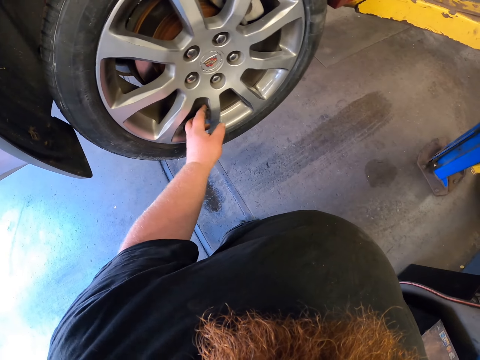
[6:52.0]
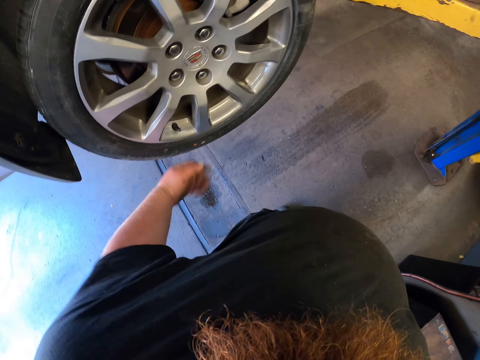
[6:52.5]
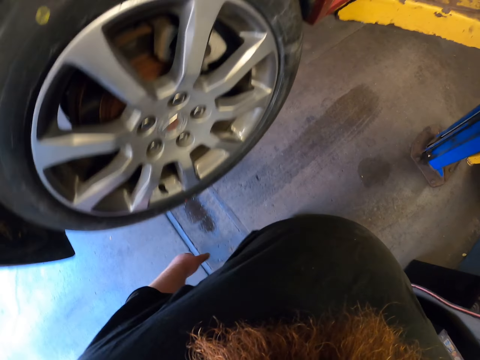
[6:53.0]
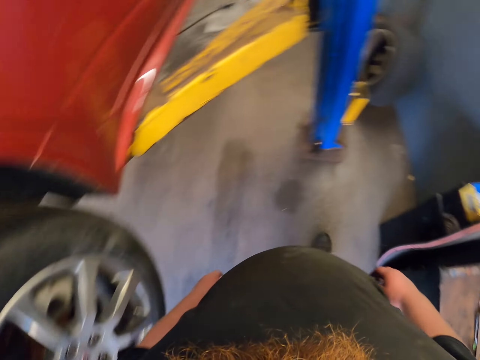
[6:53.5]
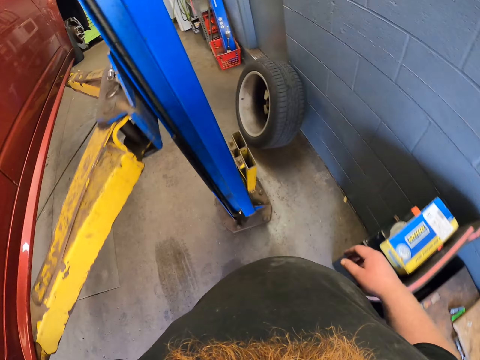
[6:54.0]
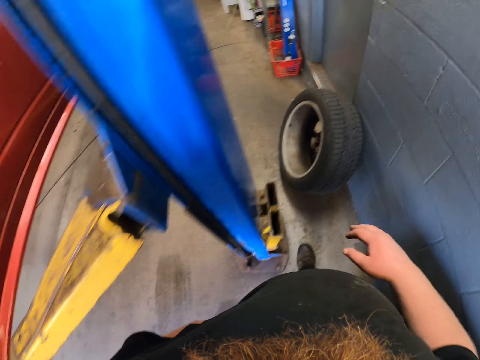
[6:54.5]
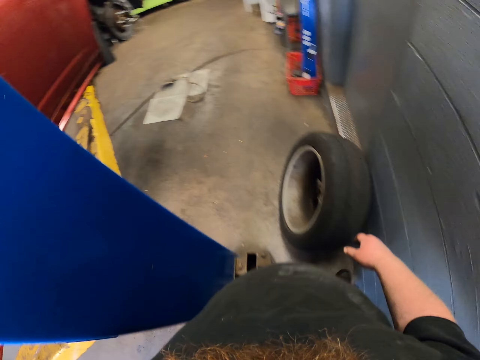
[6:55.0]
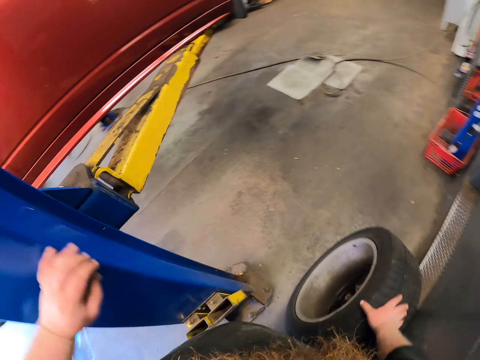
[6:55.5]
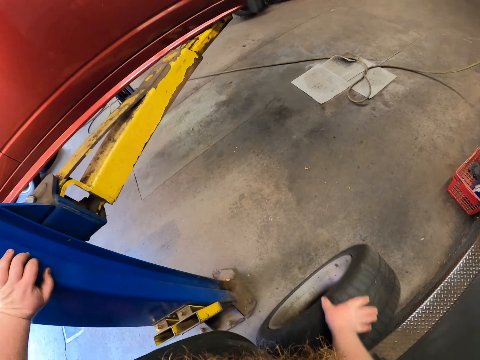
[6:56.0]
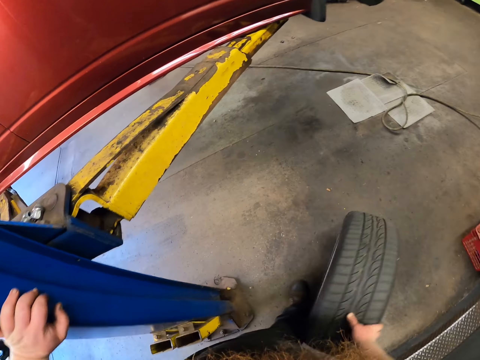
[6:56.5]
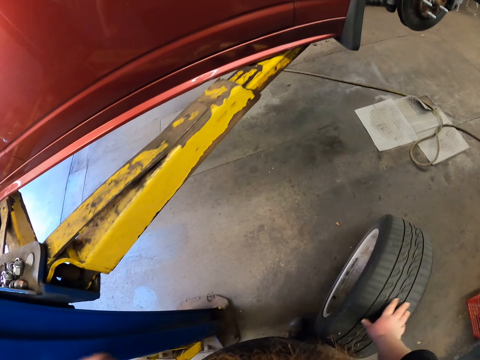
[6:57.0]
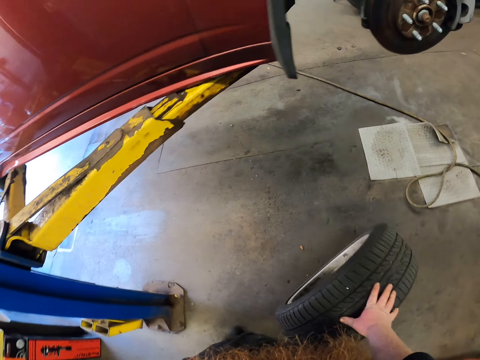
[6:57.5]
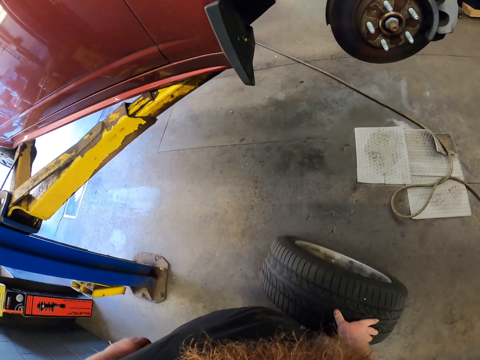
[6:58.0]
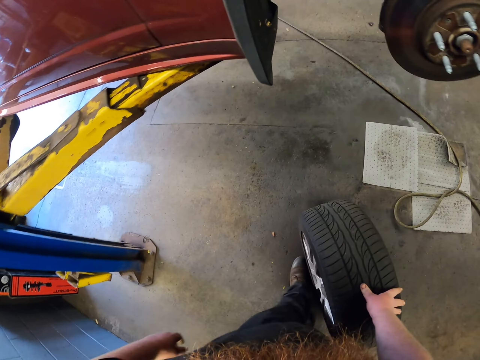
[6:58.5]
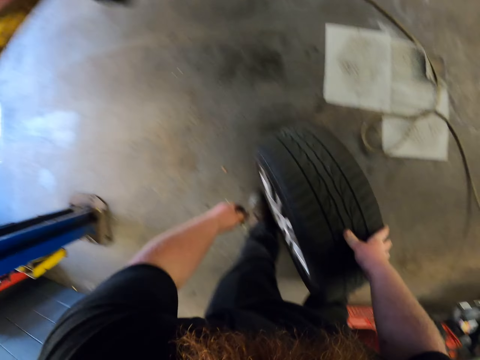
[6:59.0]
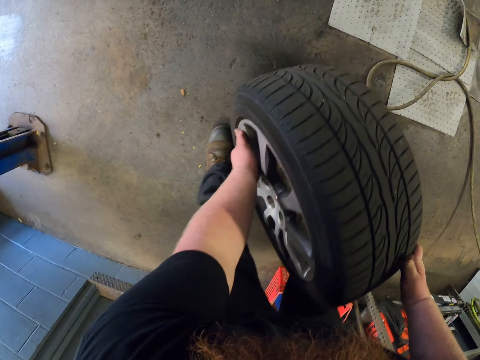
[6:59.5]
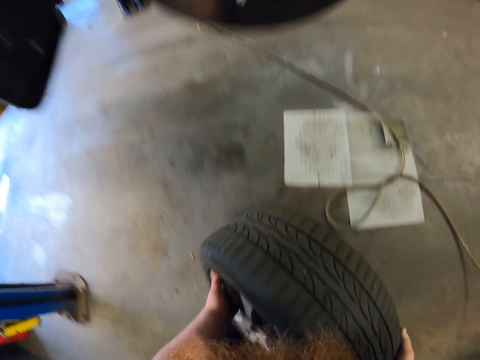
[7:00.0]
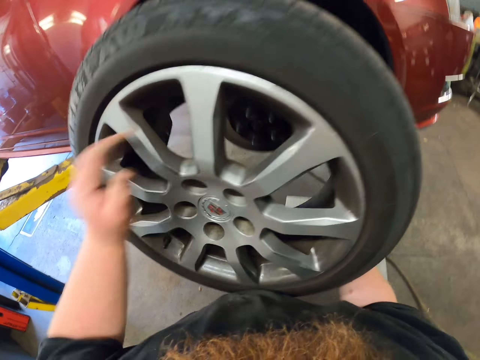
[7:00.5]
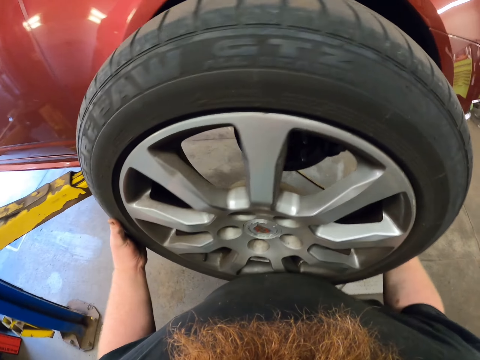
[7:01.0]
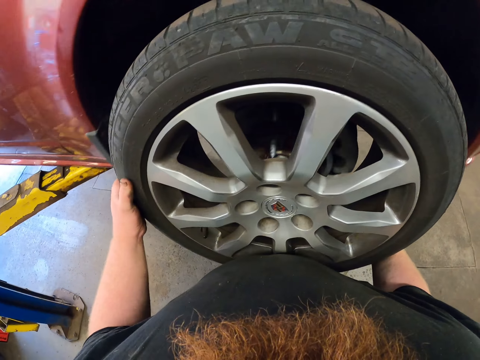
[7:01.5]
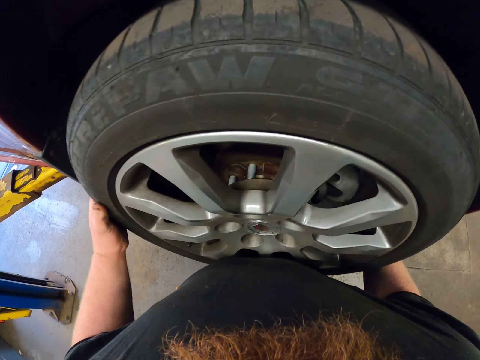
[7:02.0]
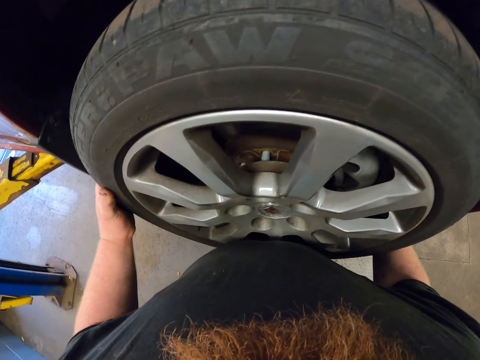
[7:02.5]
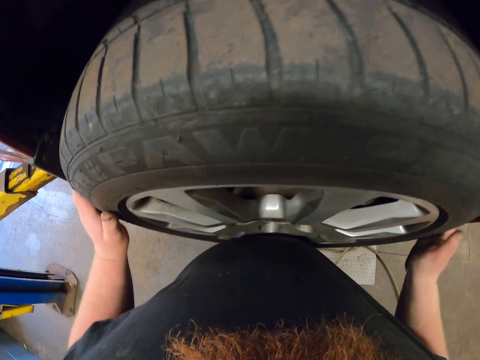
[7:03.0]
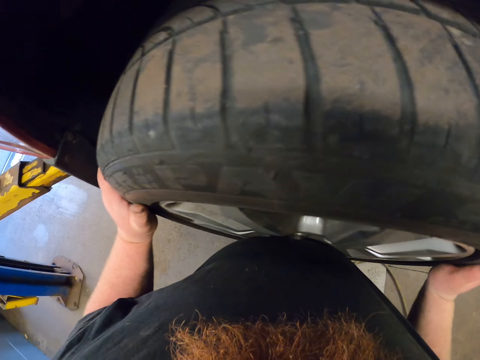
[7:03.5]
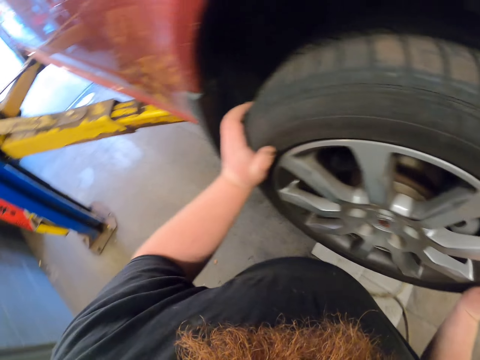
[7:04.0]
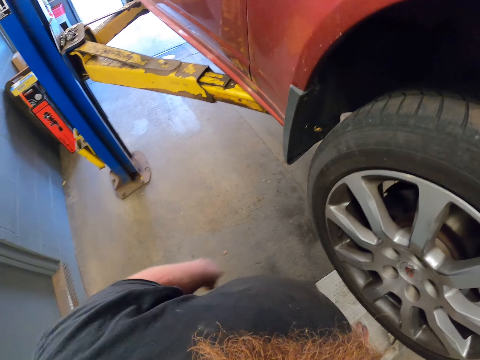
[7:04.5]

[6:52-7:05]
The camera wearer walks in the garage. They push the wheel on the floor. They lift up the wheel. They attach the wheel to the car.

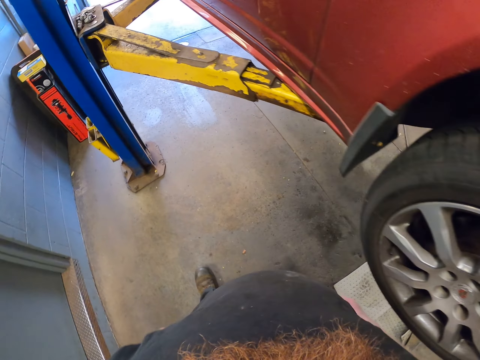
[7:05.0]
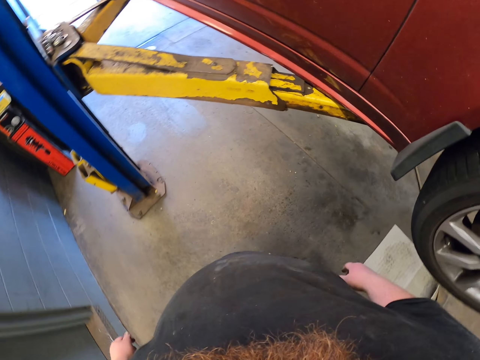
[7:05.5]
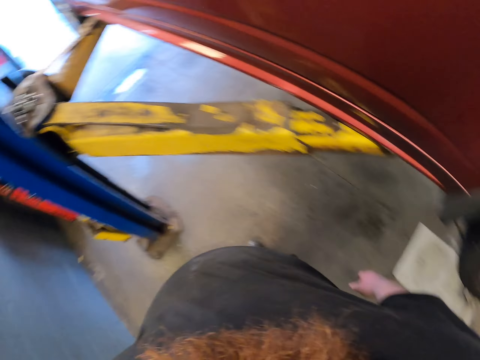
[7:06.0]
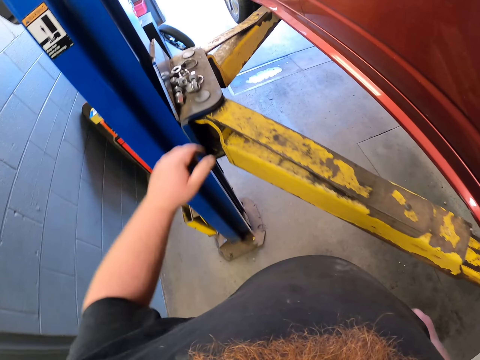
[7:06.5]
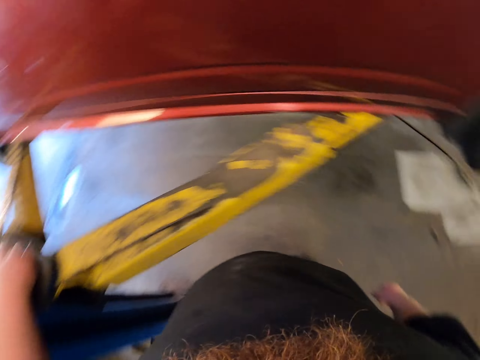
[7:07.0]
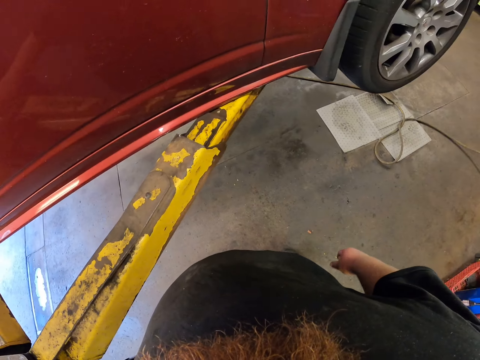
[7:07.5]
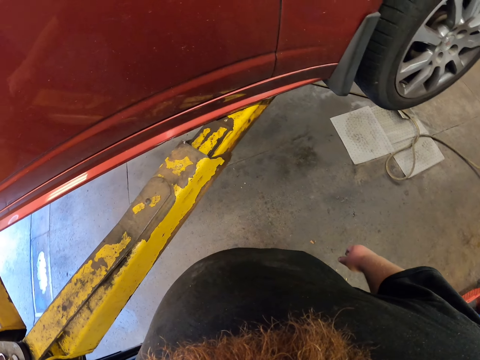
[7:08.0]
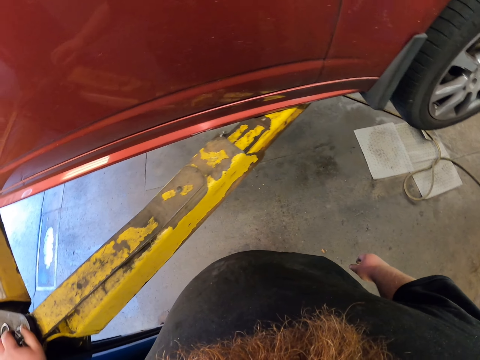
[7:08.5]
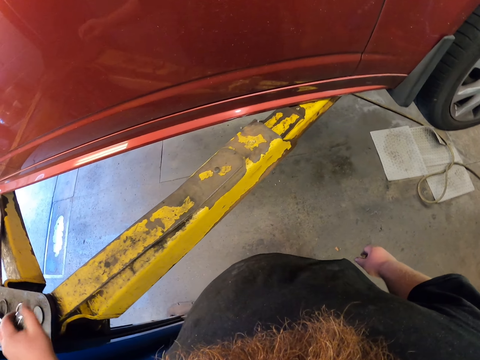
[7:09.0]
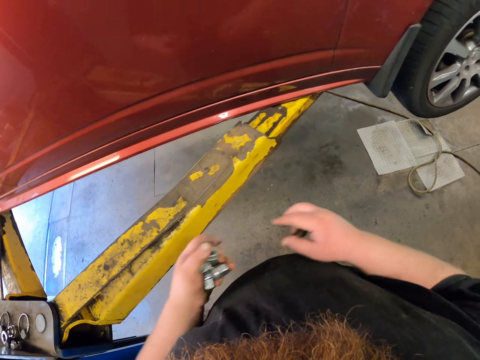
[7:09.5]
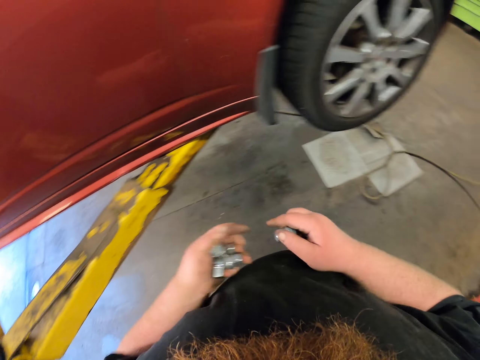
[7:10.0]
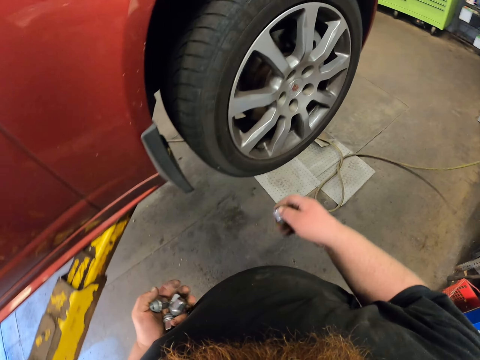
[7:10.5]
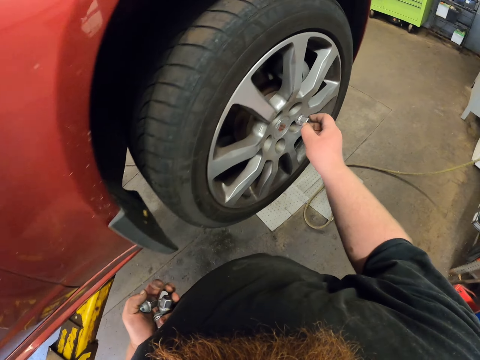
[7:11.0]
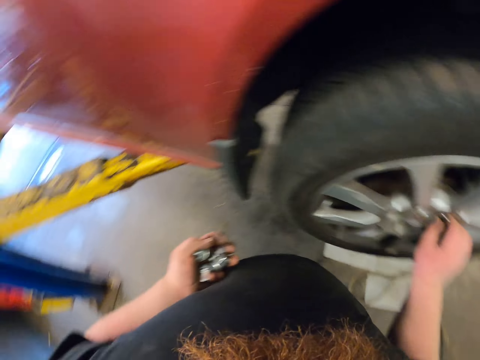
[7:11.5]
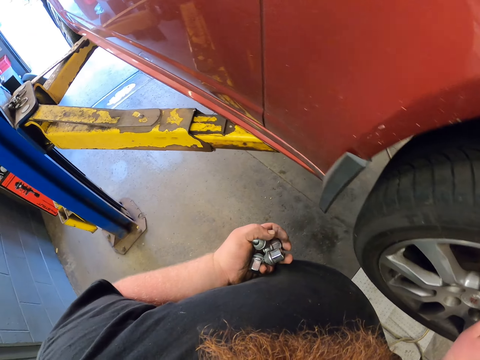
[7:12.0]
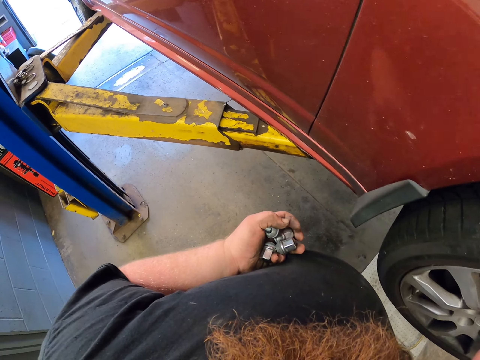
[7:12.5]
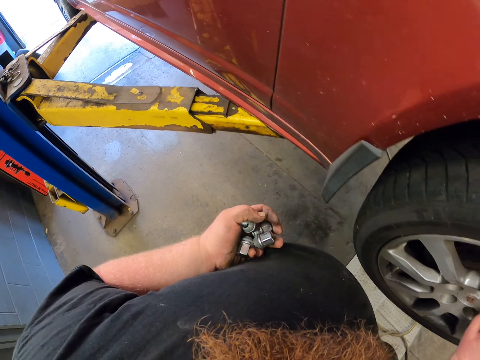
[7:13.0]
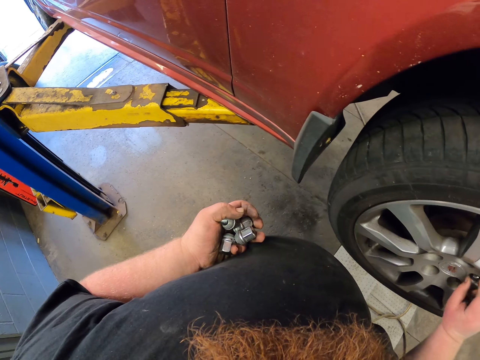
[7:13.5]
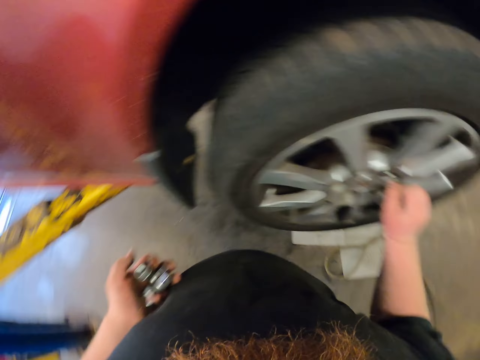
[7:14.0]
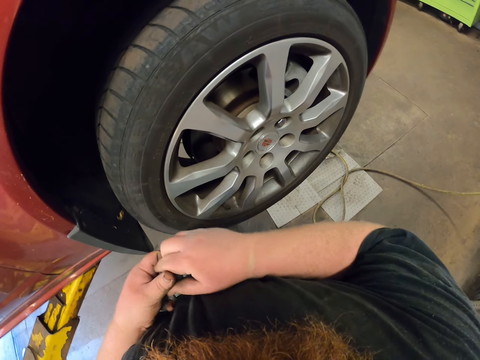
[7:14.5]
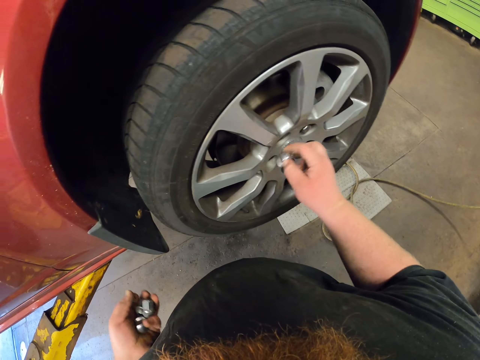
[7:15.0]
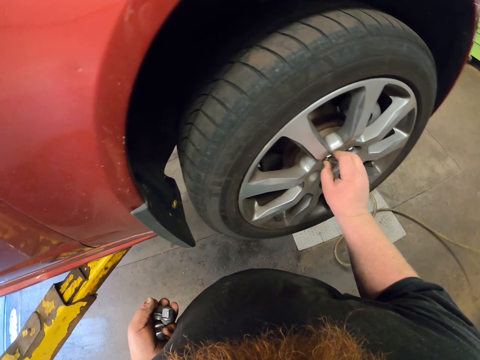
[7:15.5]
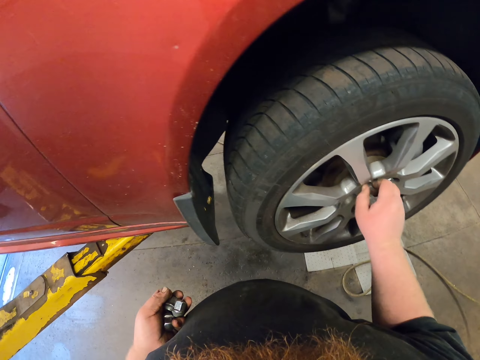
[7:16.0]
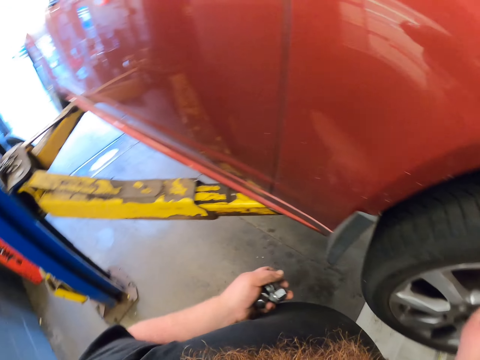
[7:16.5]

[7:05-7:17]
The camera wearer picks up bolt nuts. They tighten the bolts on the wheel. They put the bolt nuts on the wheel.

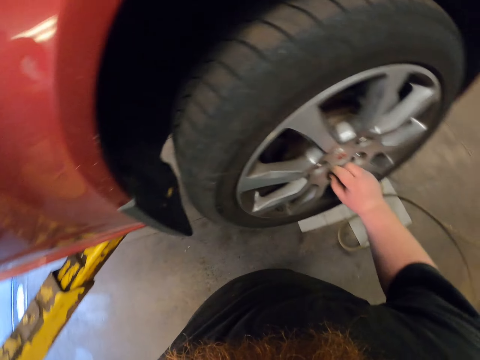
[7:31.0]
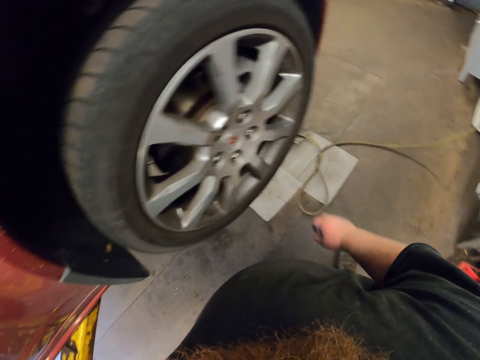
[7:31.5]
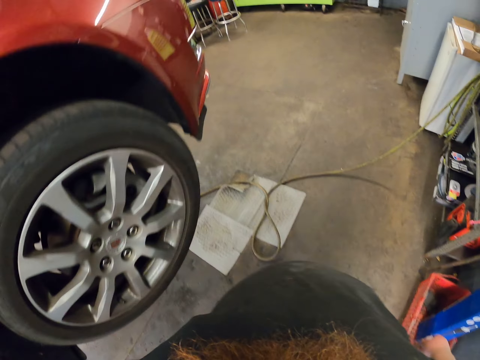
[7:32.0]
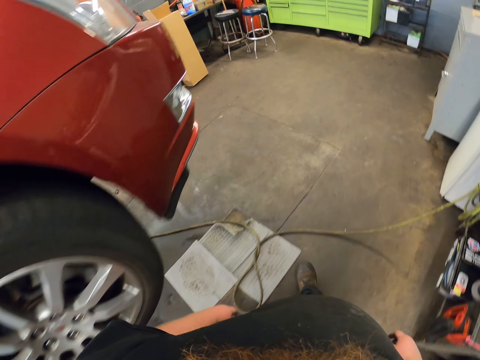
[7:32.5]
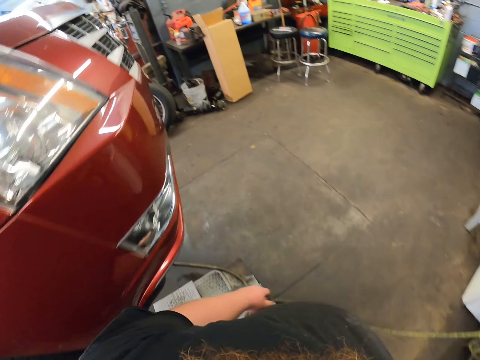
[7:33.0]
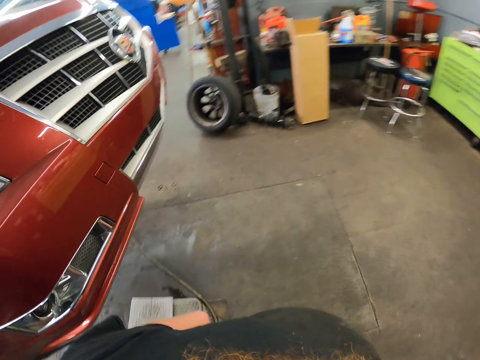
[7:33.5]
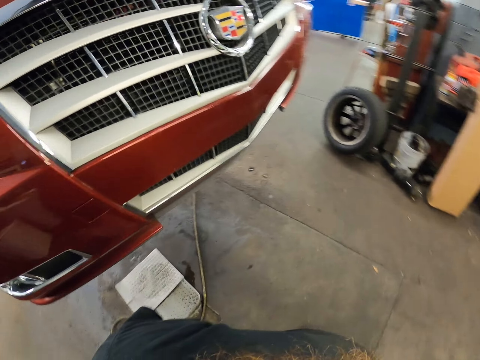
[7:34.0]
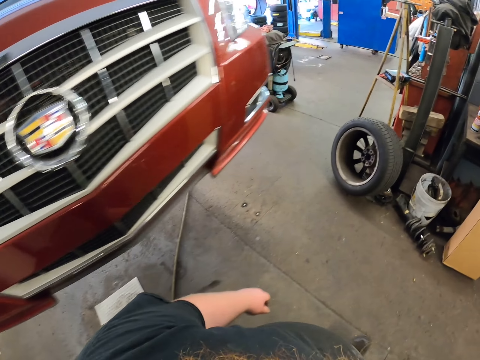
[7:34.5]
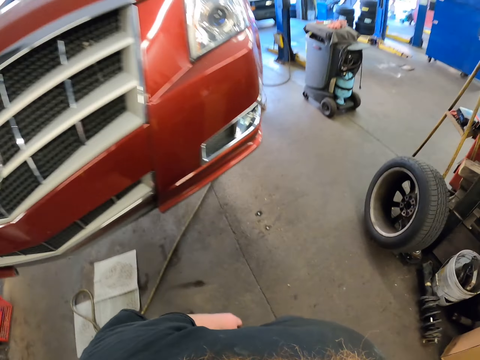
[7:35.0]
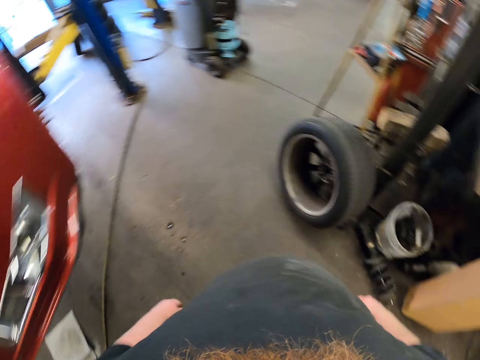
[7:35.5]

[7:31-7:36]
The camera wearer walks in the garage.
